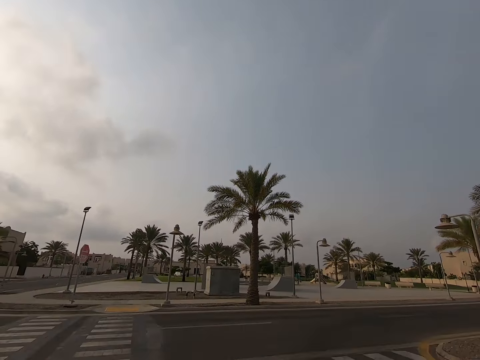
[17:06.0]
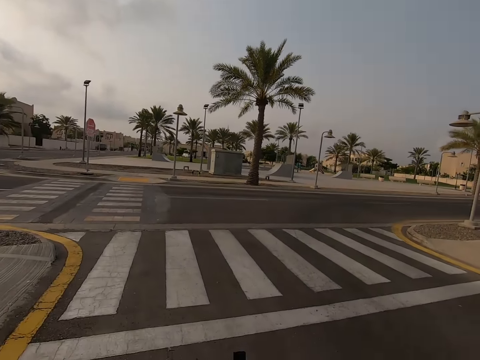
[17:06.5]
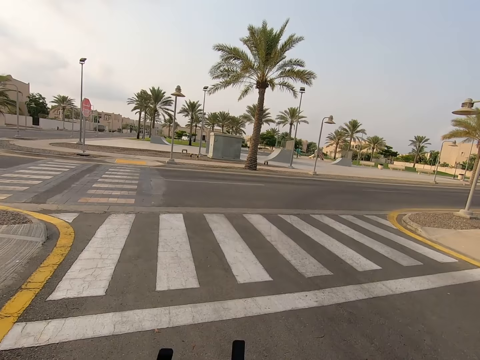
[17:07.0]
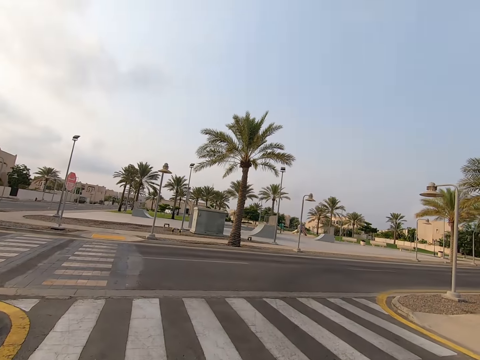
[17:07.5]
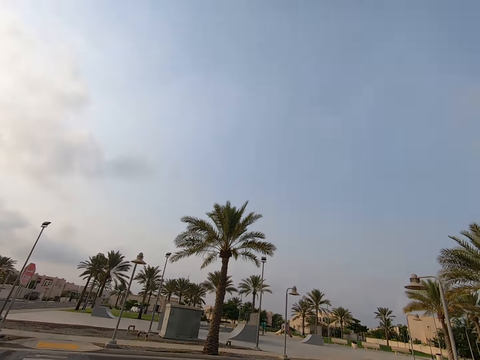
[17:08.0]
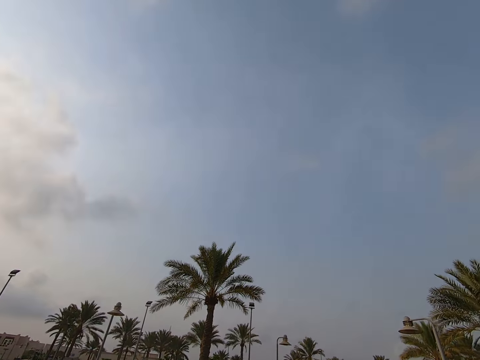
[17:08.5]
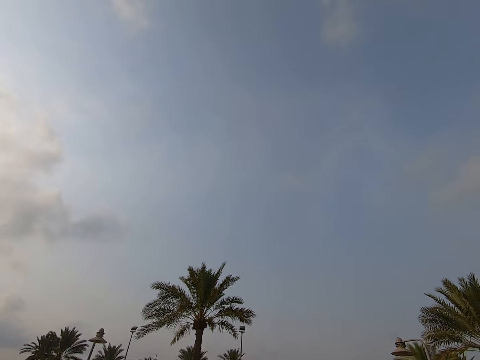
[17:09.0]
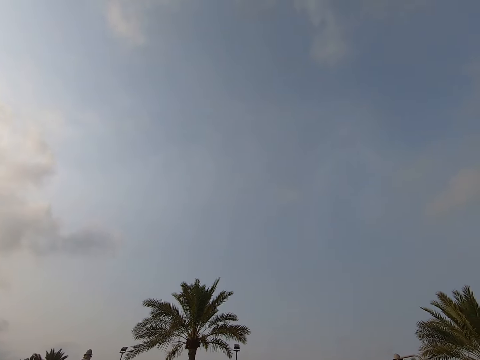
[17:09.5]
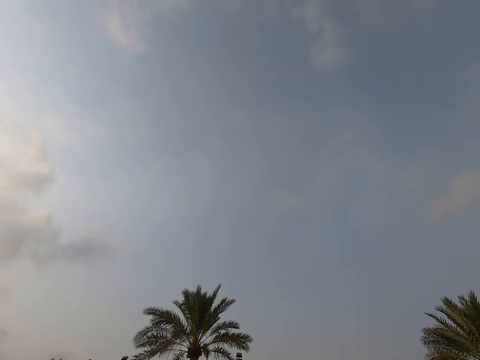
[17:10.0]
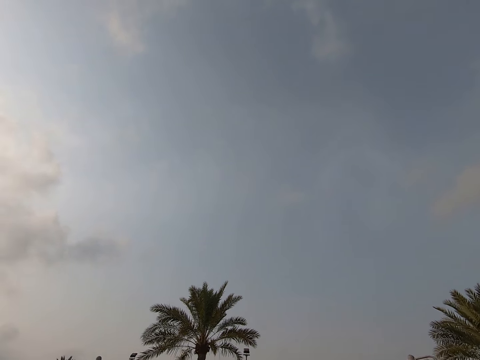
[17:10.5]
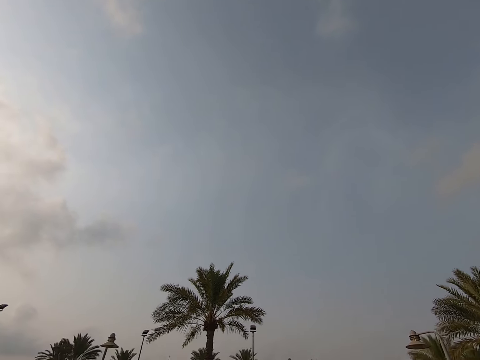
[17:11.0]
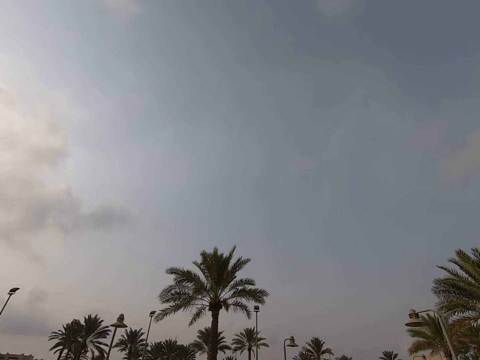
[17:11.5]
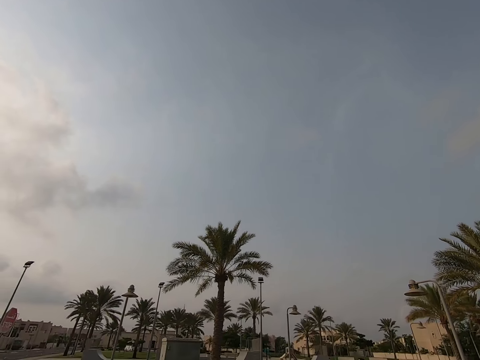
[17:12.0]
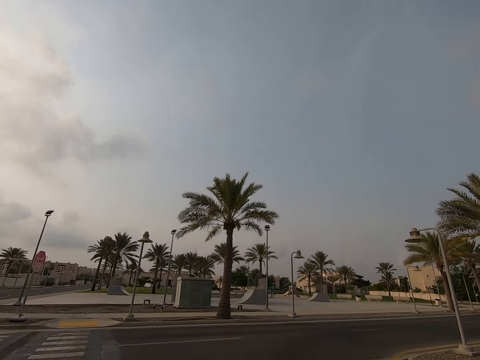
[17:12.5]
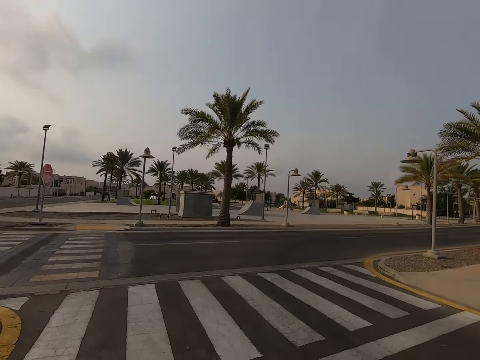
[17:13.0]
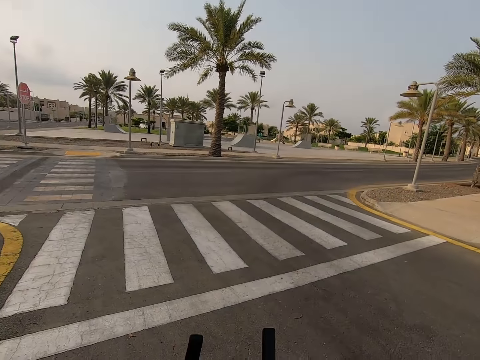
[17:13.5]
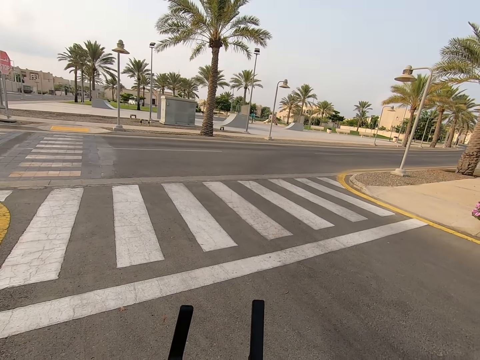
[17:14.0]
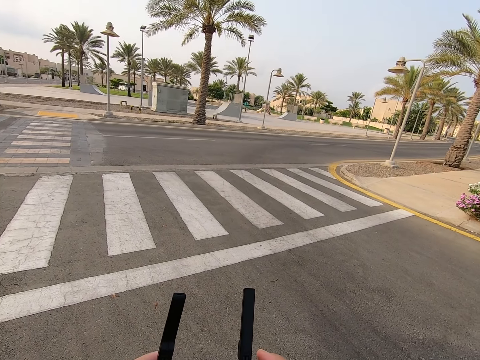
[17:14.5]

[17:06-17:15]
The camera wearer presses the drone controller. They look around.

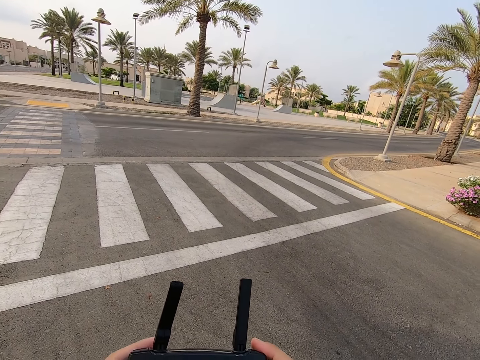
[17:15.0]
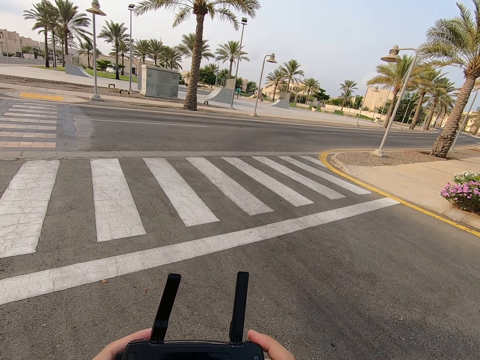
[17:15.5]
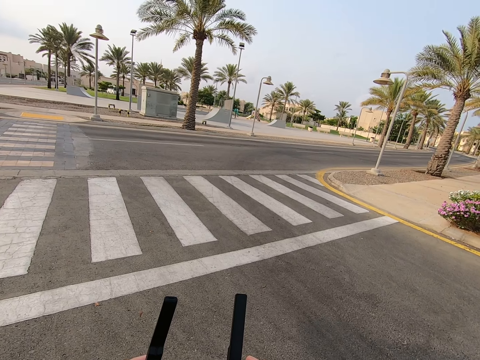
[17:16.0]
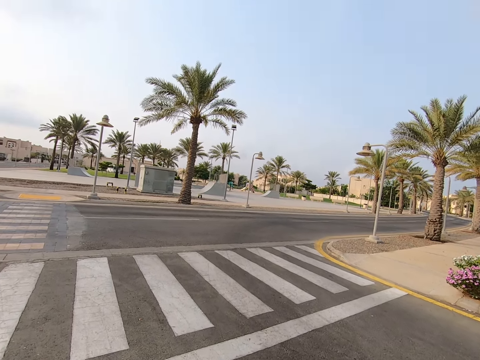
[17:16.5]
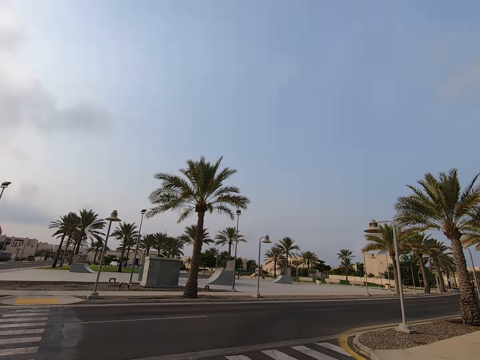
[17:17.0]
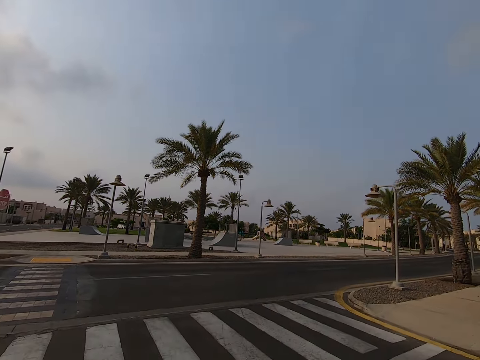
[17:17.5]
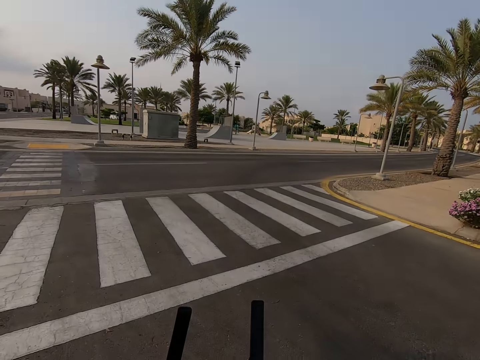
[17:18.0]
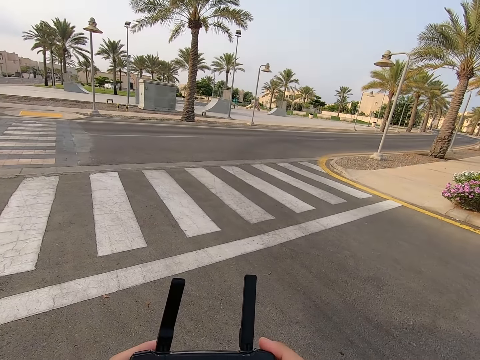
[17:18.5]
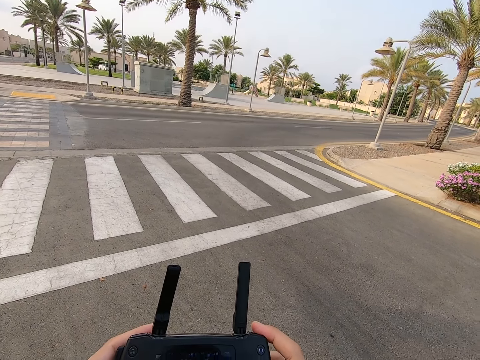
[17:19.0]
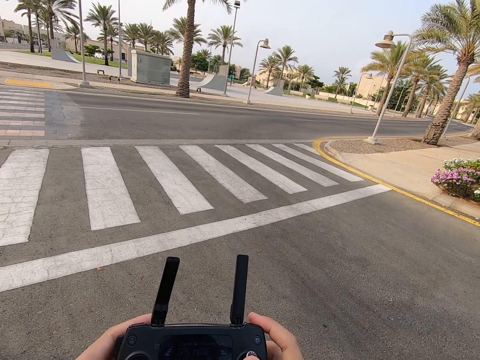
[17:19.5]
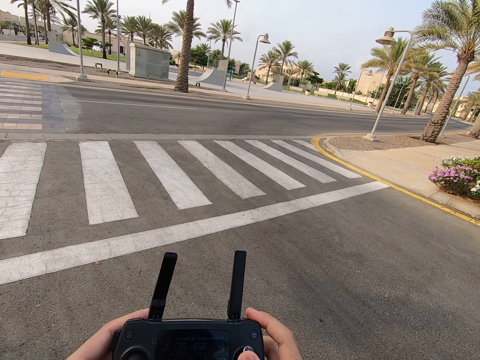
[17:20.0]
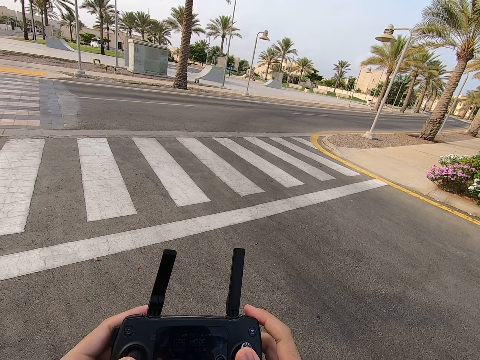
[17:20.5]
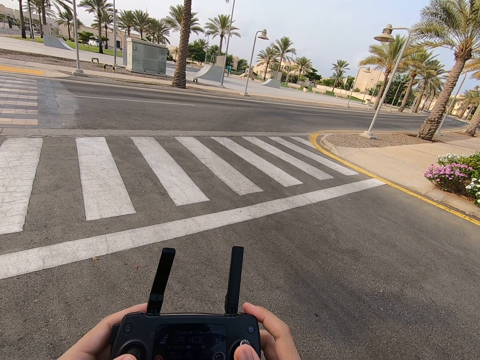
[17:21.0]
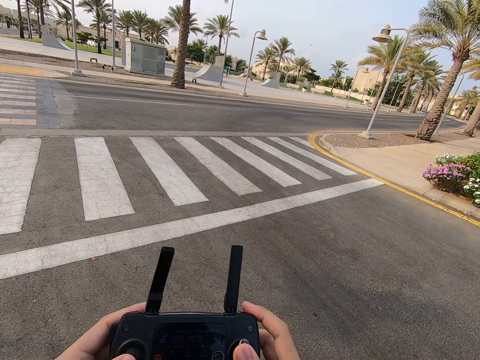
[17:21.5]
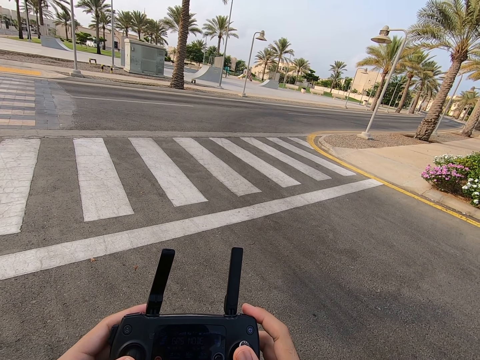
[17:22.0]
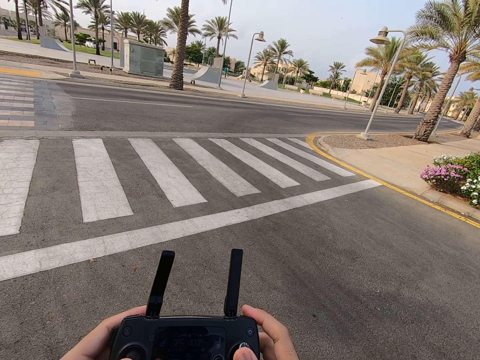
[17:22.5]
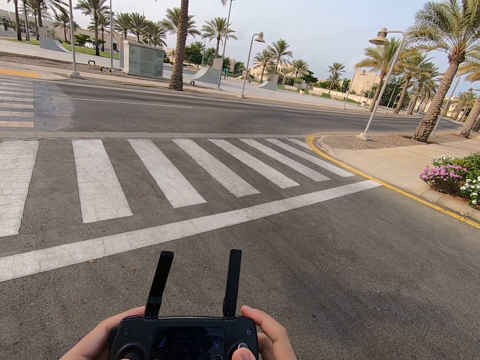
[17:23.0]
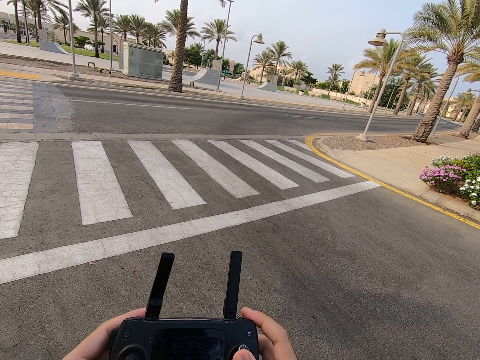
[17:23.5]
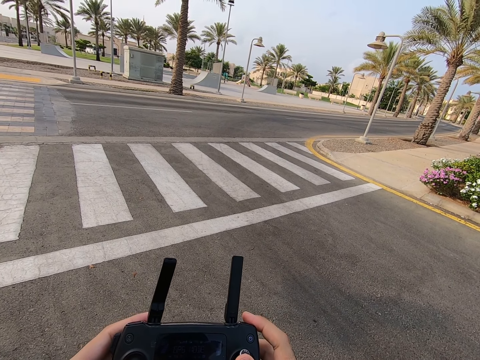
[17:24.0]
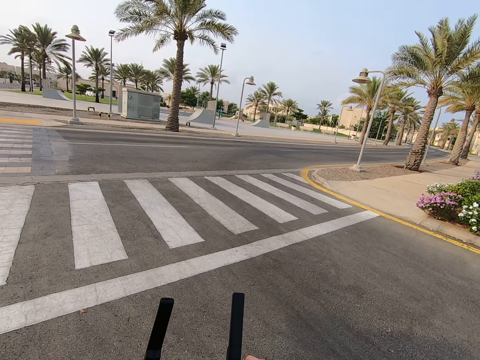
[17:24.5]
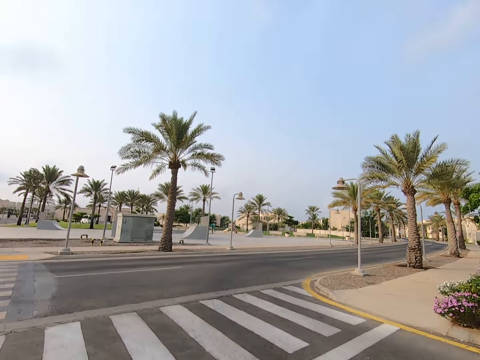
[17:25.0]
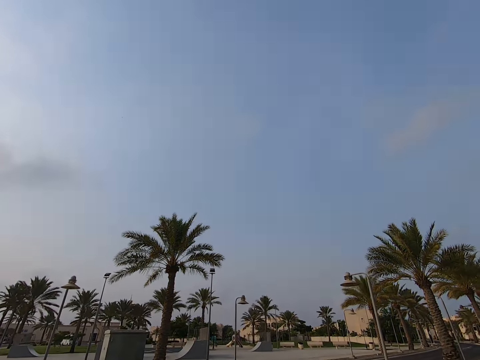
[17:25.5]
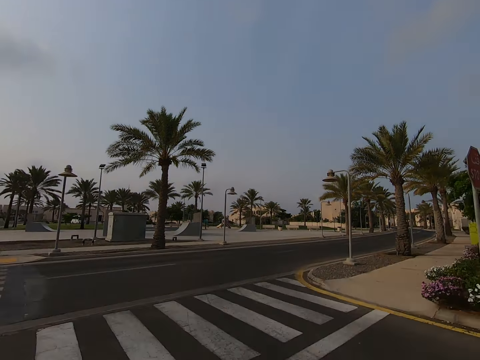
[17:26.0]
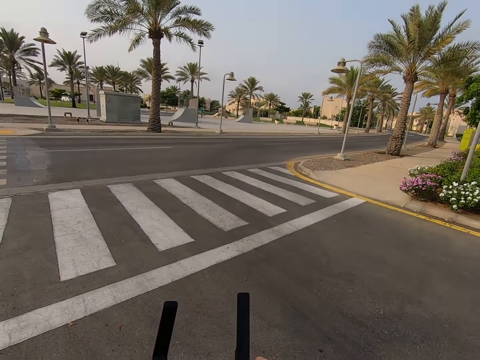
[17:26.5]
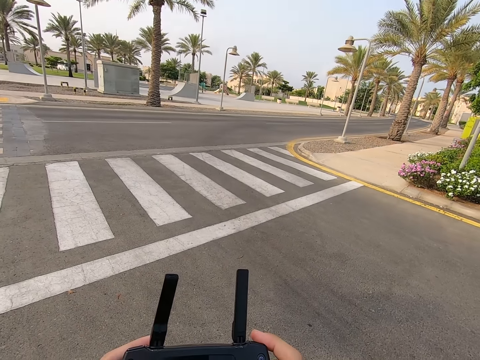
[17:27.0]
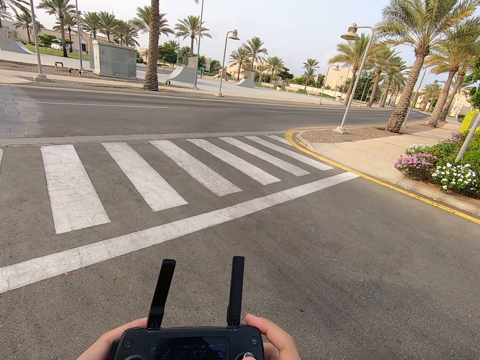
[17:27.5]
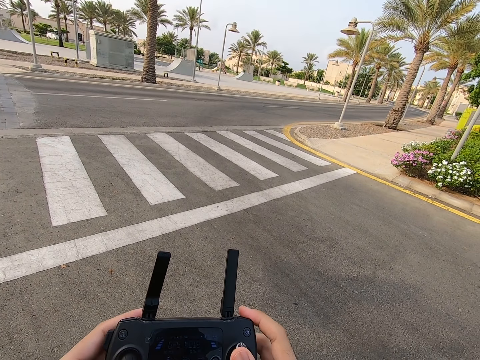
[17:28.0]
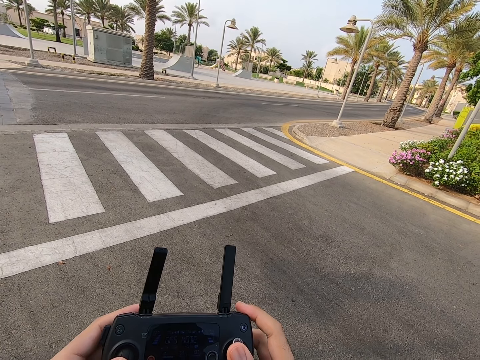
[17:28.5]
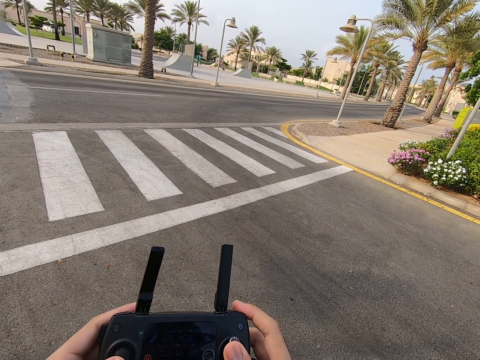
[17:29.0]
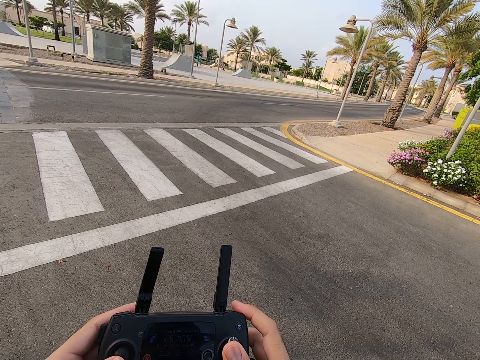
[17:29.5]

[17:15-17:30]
The camera wearer presses the drone controller. They look around. They press the drone controller. They look around. They press the drone controller.
